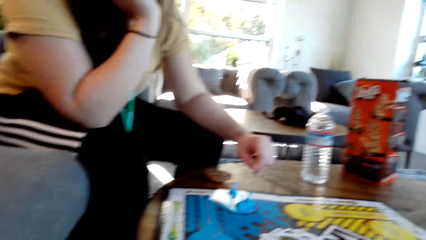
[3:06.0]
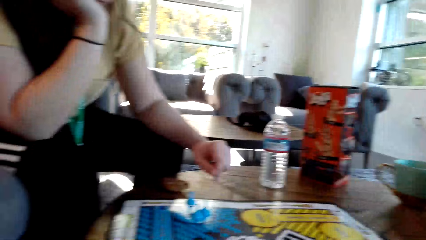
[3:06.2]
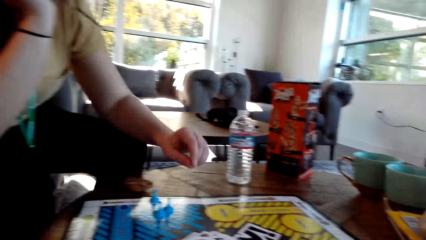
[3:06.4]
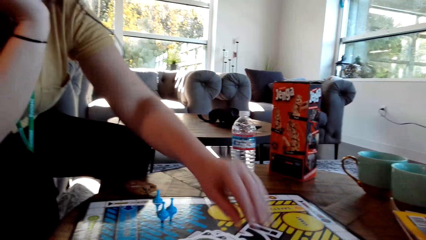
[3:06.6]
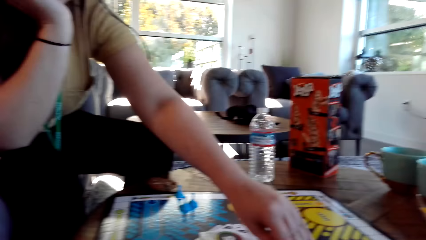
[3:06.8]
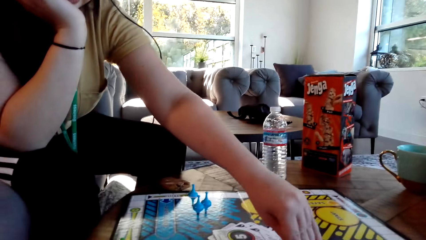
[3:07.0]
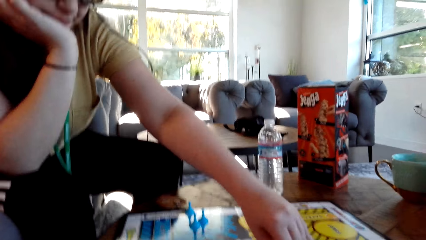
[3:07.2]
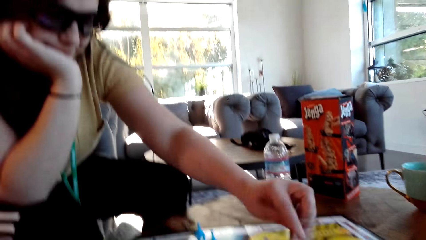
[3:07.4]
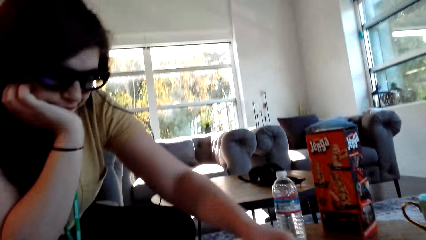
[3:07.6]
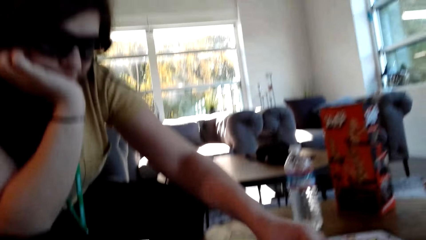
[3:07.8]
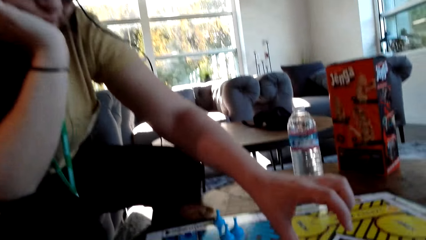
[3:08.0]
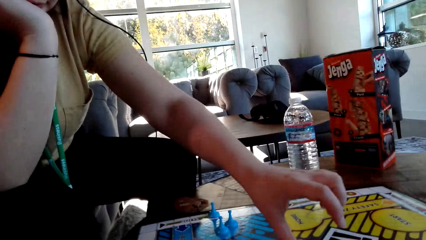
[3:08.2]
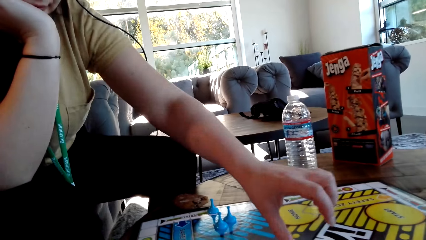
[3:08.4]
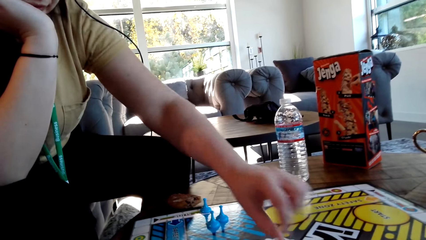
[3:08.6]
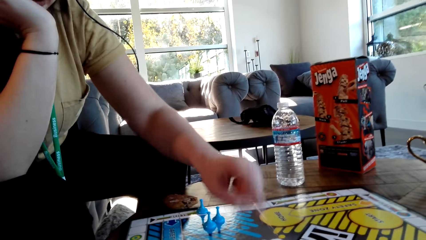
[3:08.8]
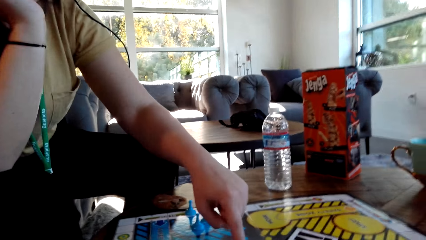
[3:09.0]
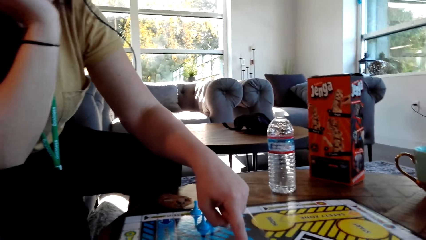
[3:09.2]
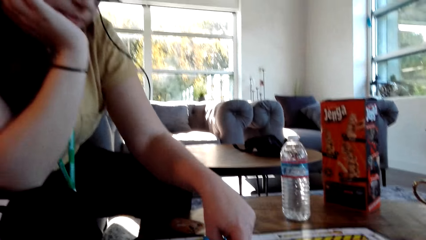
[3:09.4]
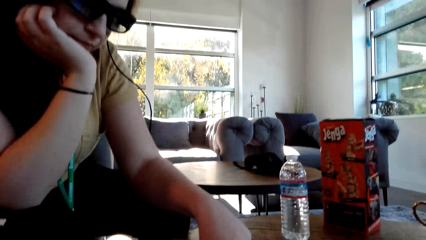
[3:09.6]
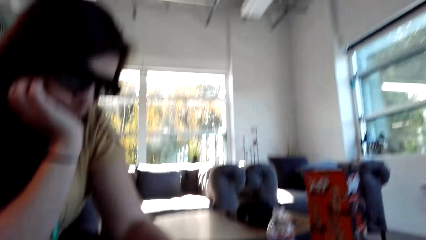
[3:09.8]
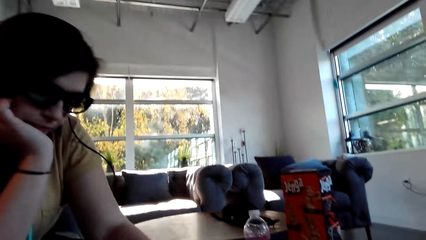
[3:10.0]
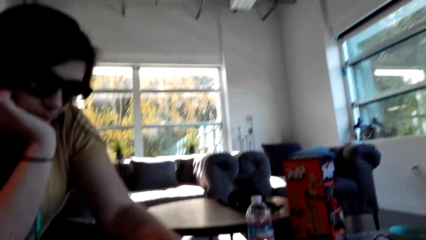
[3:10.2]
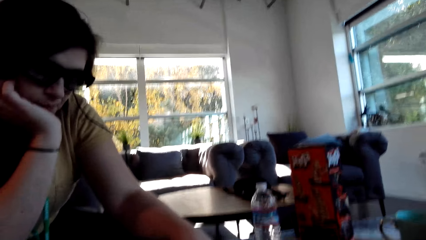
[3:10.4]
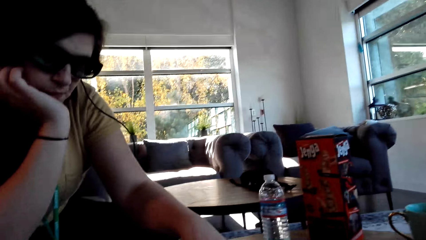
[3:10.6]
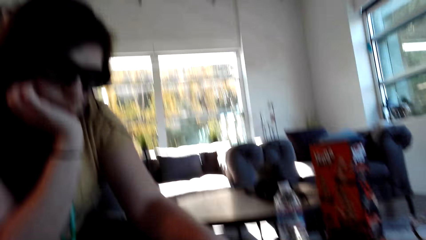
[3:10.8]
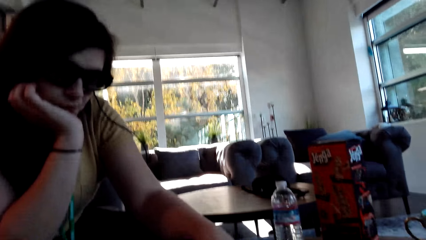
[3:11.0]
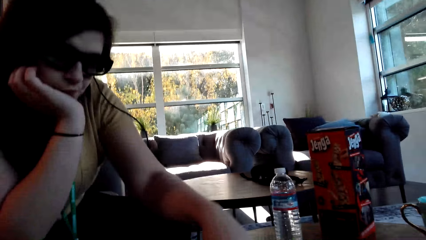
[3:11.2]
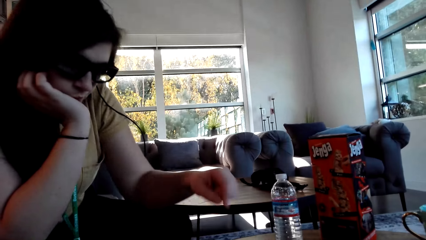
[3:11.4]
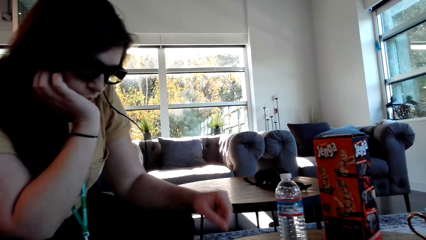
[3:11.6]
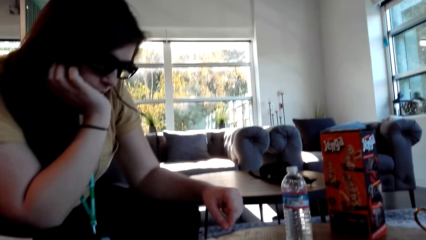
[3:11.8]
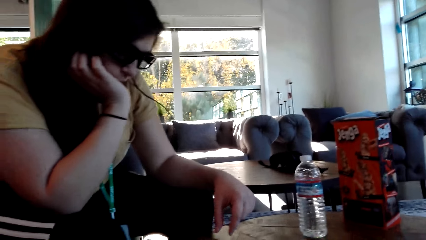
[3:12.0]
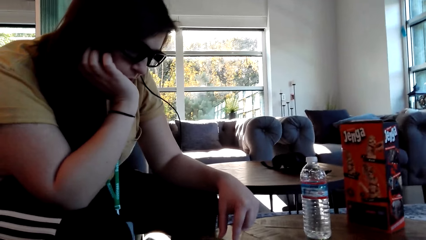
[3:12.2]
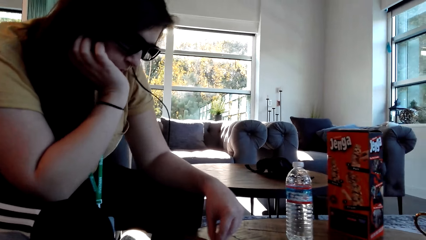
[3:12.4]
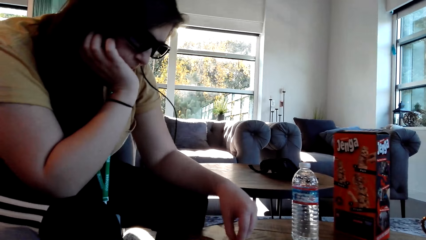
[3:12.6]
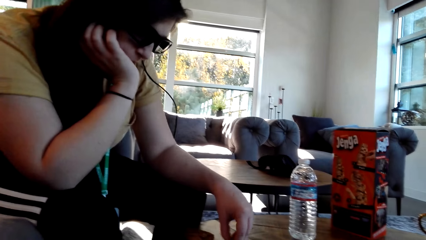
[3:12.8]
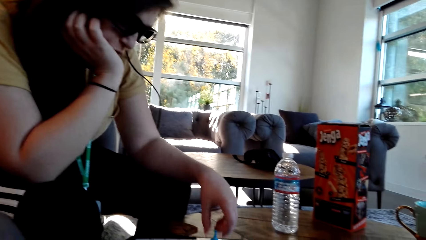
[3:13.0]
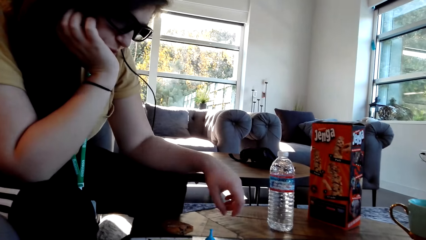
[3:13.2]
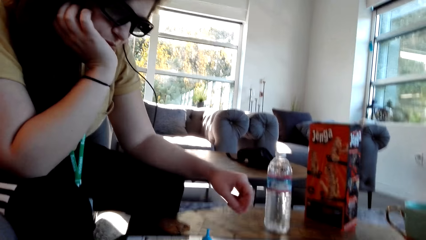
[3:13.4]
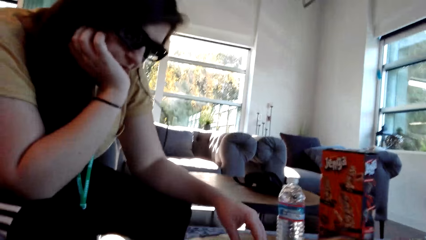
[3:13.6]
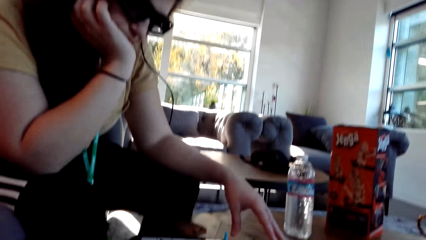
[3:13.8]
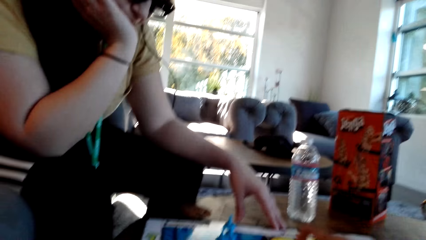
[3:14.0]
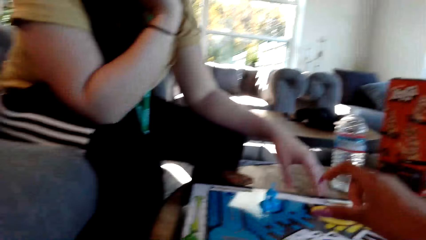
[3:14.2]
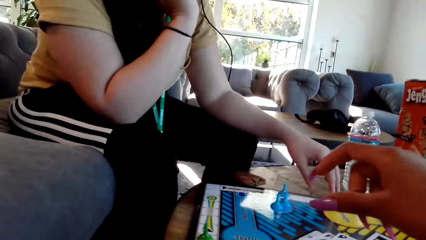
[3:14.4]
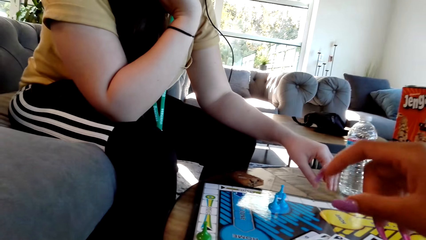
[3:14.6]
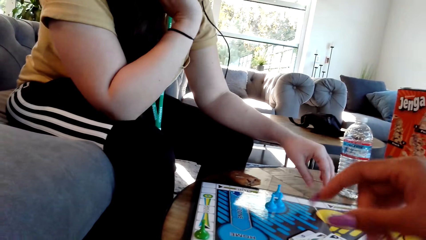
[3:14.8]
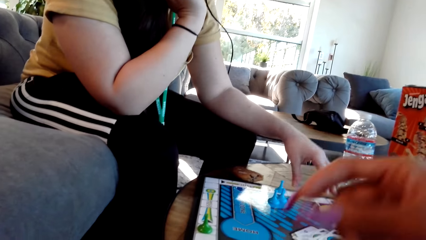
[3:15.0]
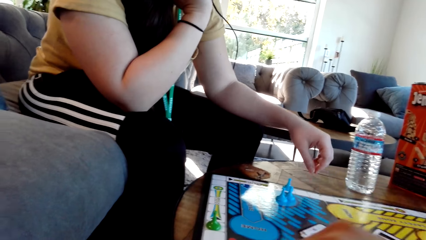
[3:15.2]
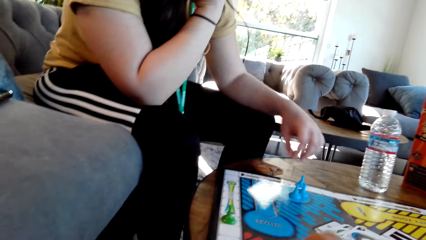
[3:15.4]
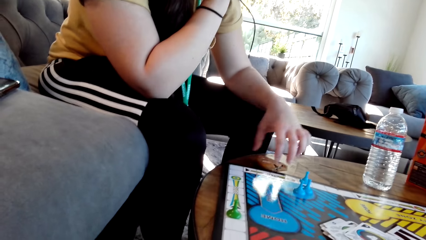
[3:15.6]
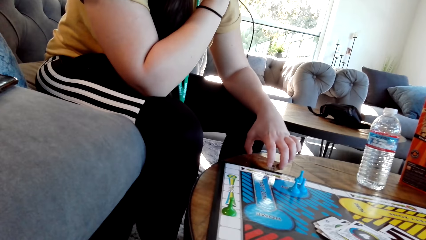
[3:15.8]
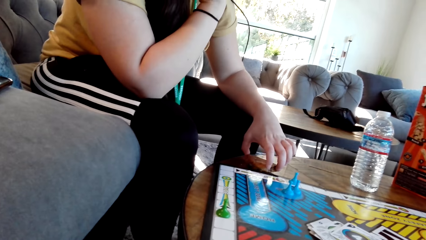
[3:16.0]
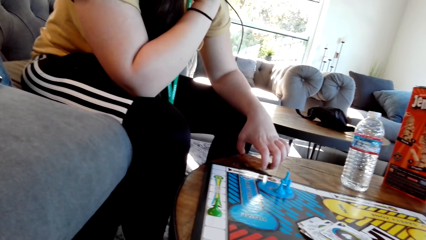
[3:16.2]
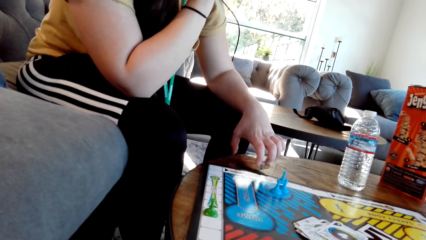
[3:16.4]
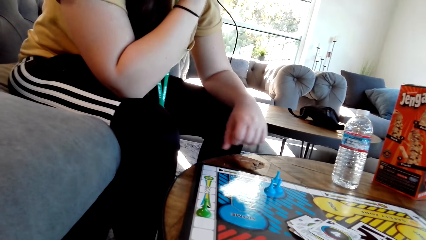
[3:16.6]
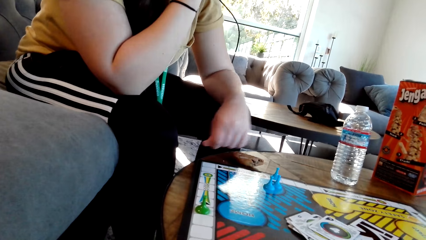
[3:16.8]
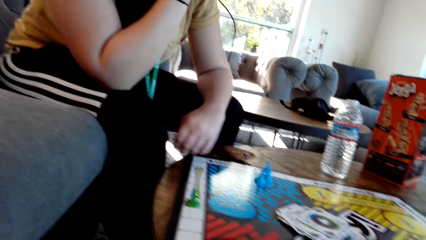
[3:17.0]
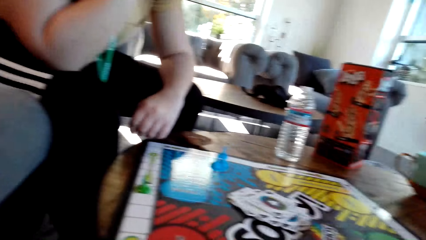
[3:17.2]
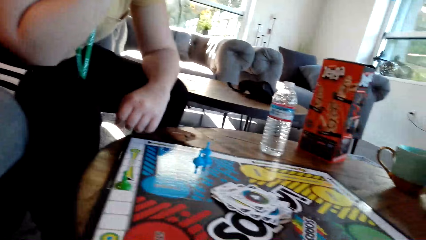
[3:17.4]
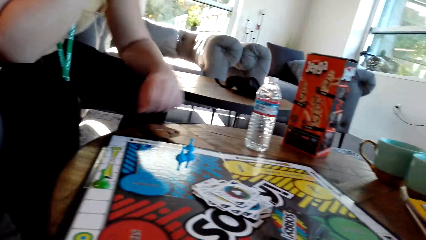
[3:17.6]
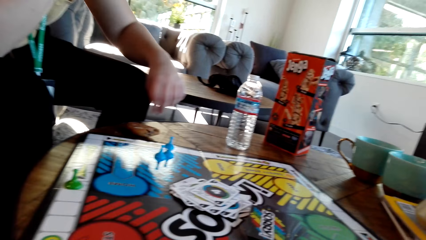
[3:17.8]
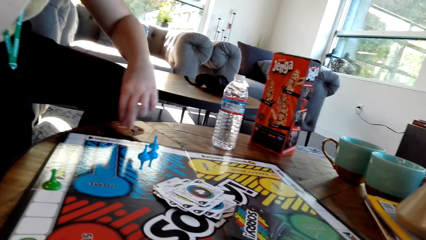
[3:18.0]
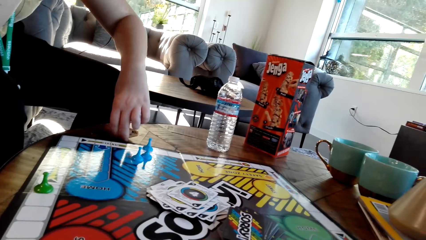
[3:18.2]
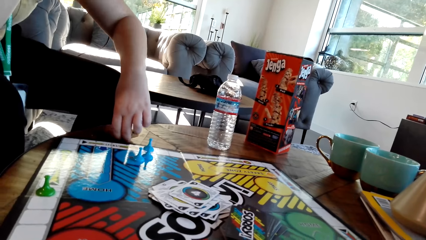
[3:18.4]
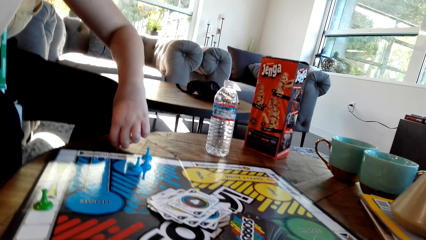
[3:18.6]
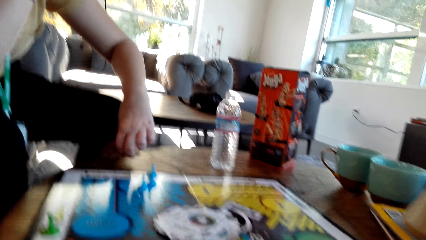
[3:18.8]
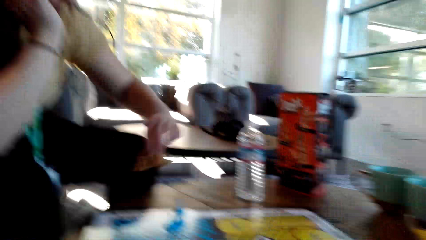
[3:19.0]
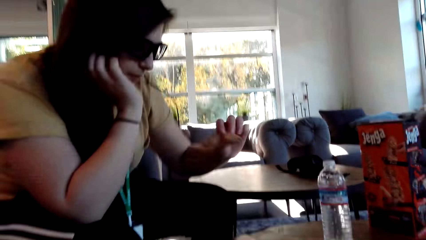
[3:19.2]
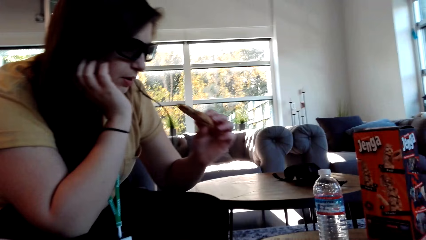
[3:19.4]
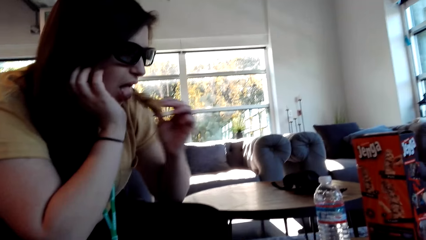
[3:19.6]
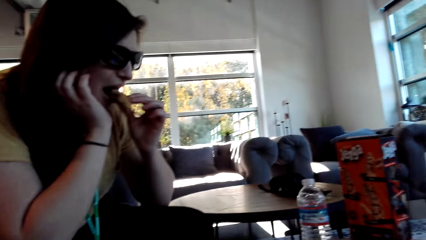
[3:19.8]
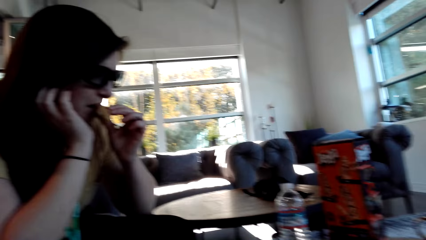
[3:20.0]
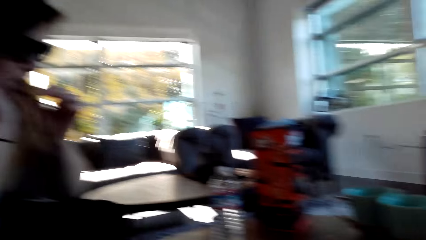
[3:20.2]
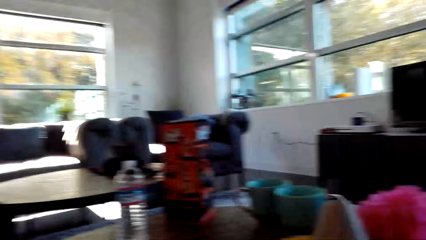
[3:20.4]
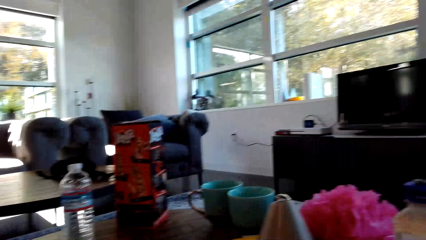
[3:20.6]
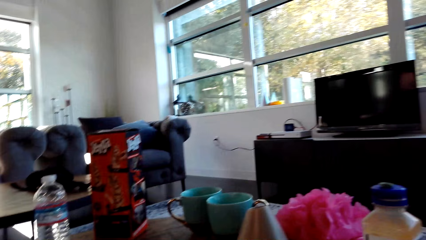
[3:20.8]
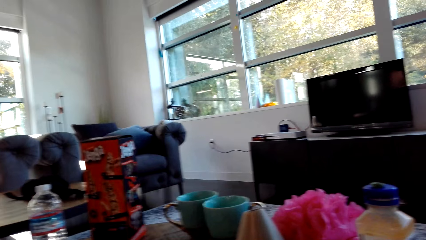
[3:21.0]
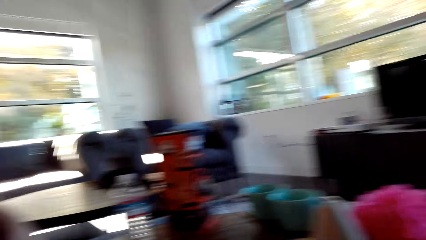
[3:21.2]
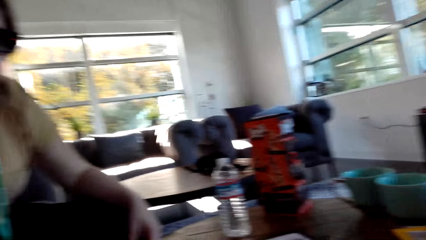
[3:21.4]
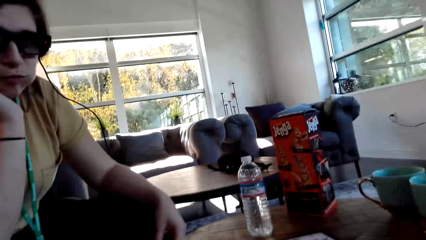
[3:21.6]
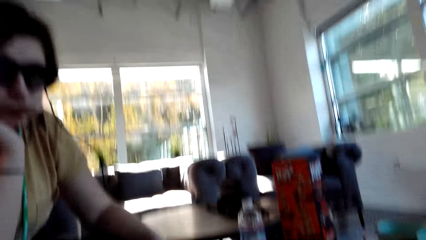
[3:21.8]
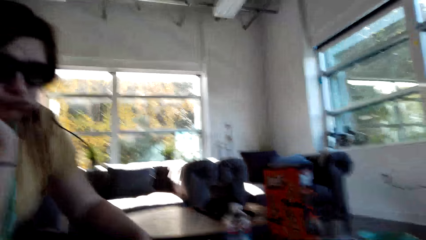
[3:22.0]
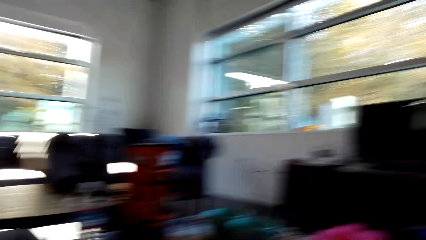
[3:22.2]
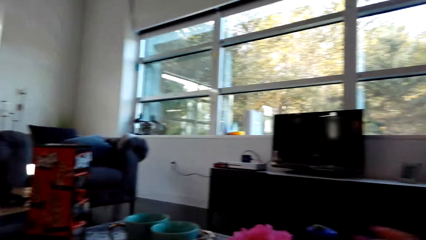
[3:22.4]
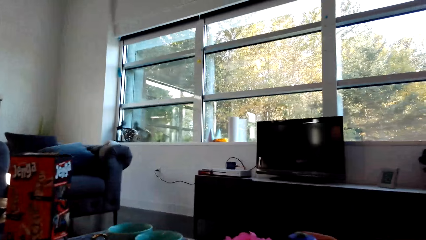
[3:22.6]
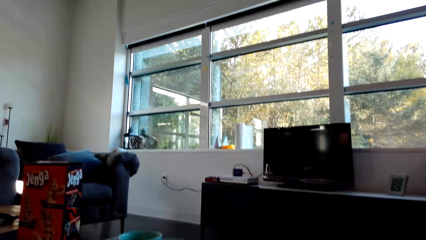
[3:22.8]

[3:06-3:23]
A woman picks up a card, plays the Sorry game, puts the card on the board, makes a gesture and moves a pawn. The camera wearer plays the Sorry game and moves a pawn. The woman picks up a snack or cookie and eats the cookie. The camera wearer dialogues with the woman.
